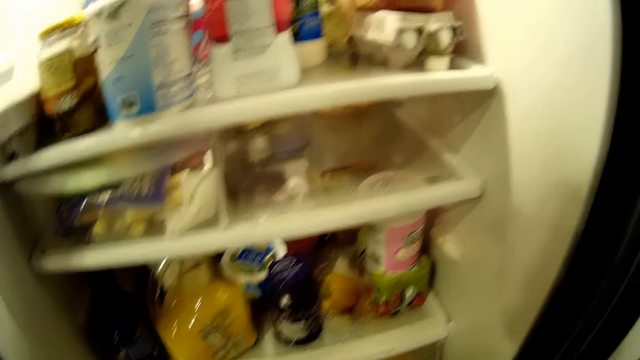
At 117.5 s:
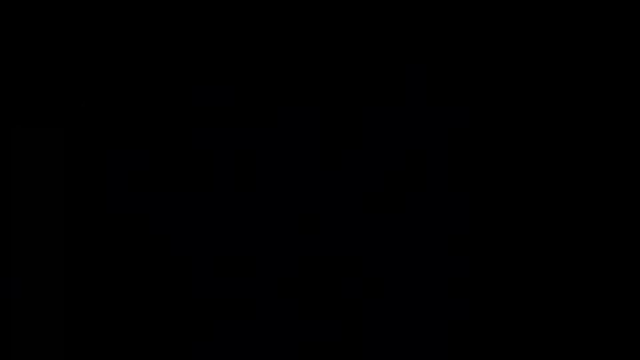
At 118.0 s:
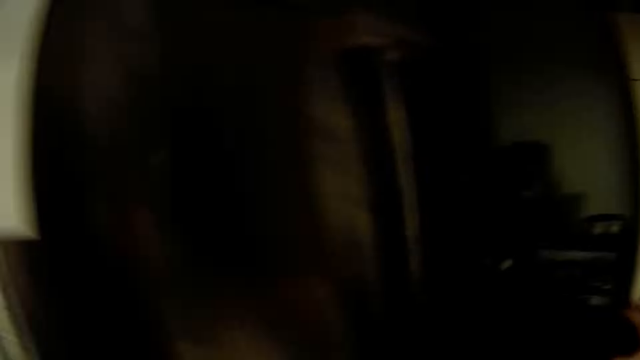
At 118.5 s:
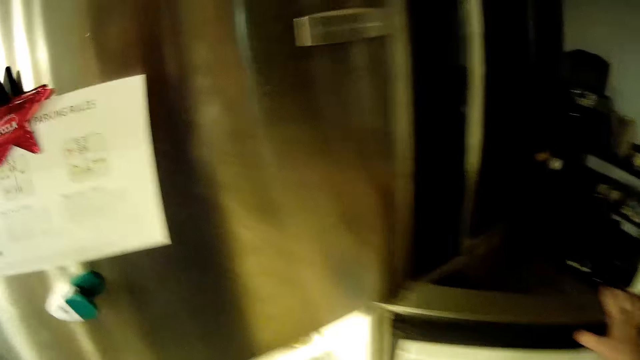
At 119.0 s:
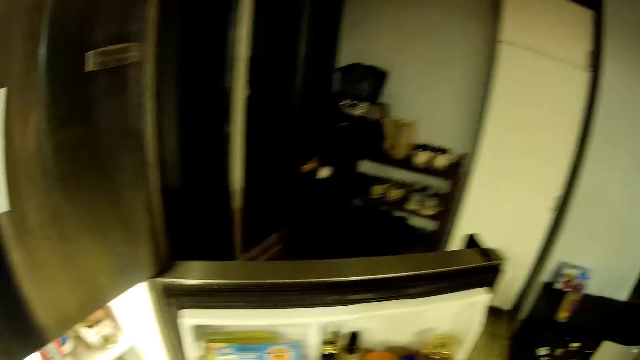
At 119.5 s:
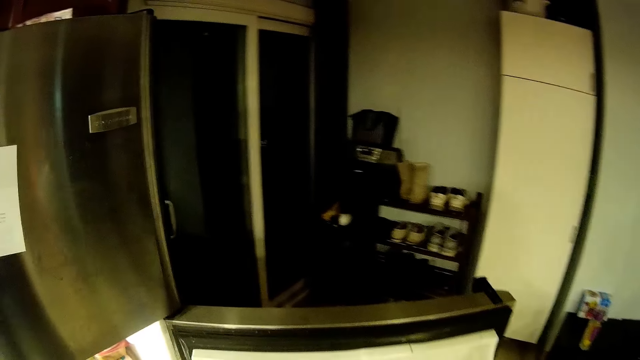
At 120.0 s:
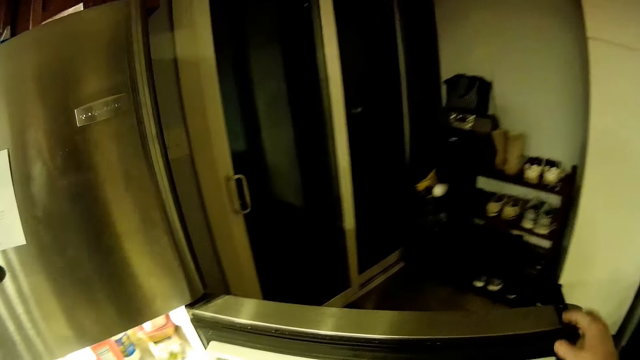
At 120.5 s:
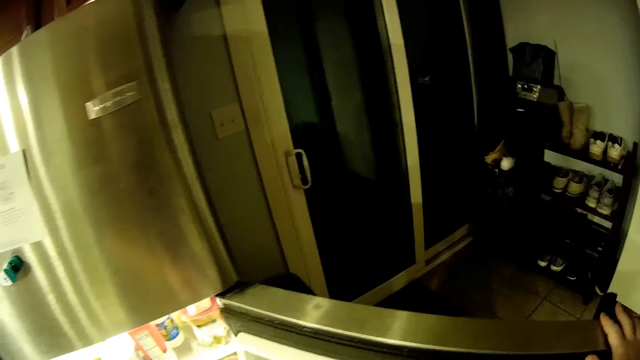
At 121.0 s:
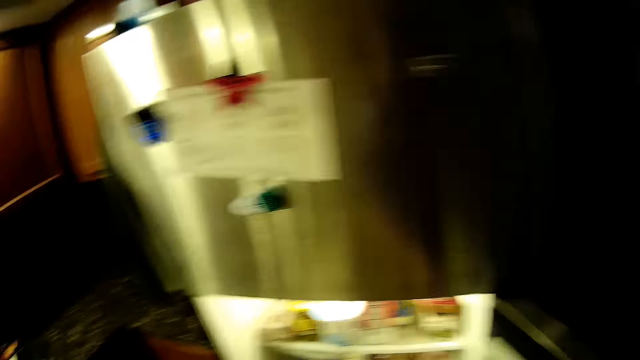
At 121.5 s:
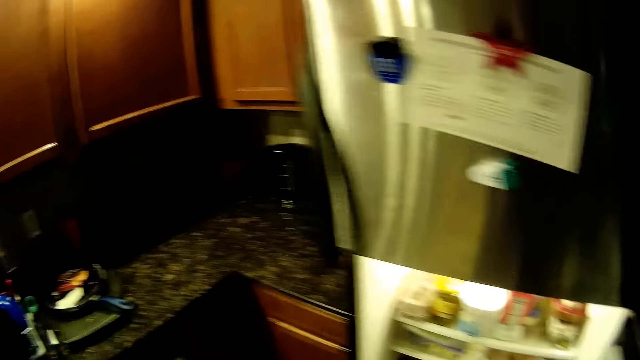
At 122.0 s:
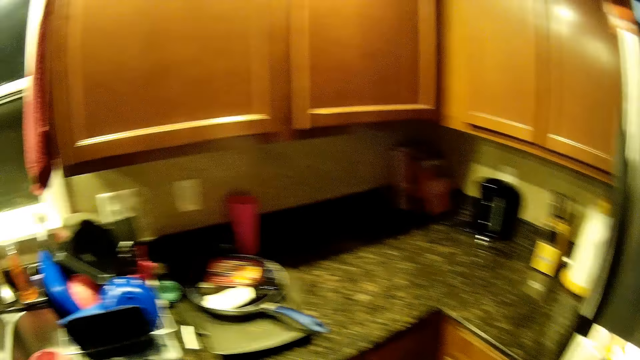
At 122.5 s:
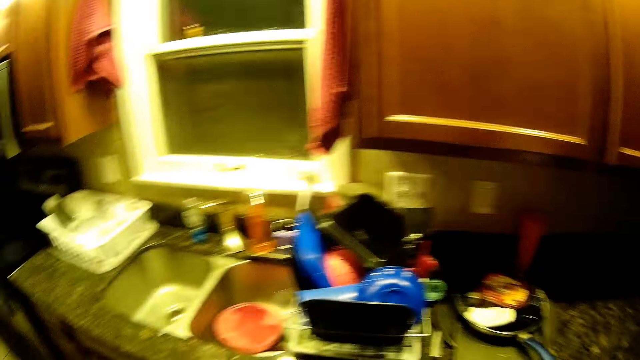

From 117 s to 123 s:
The camera wearer stares around the house.

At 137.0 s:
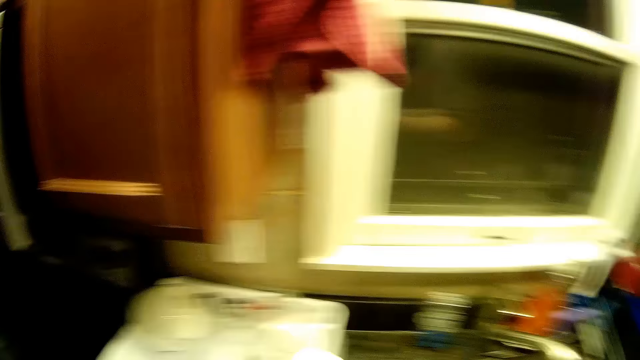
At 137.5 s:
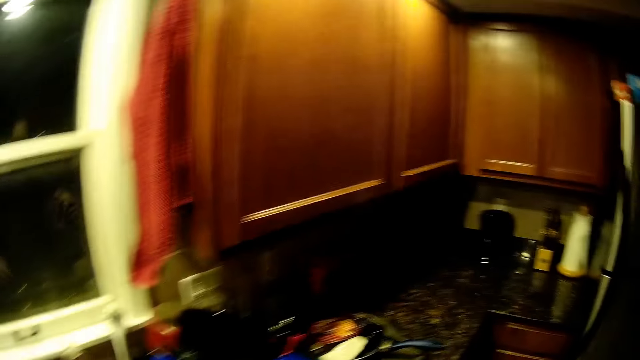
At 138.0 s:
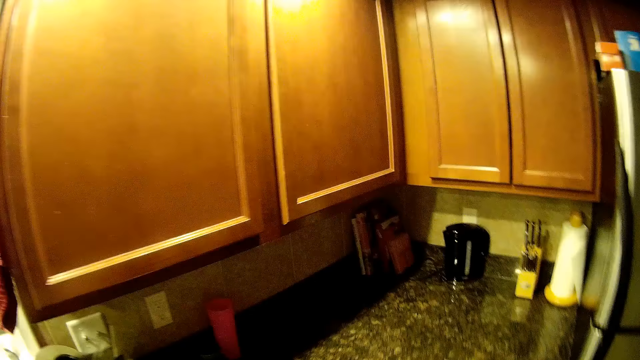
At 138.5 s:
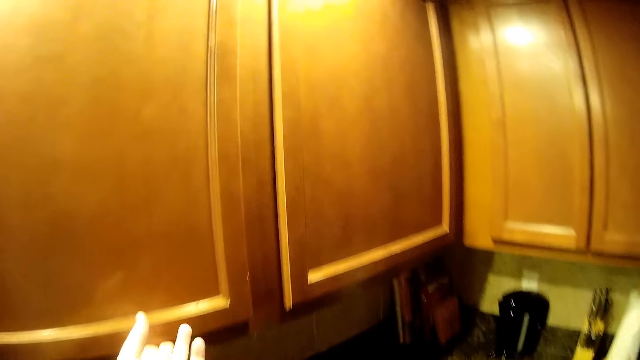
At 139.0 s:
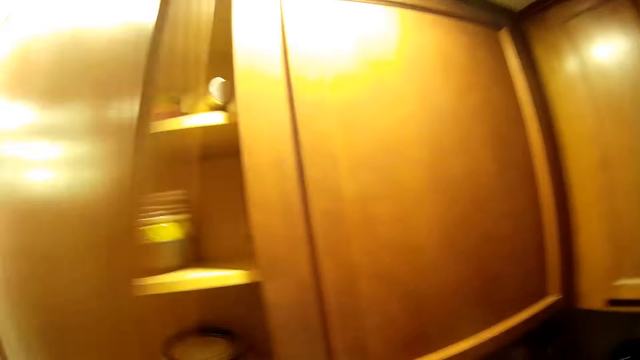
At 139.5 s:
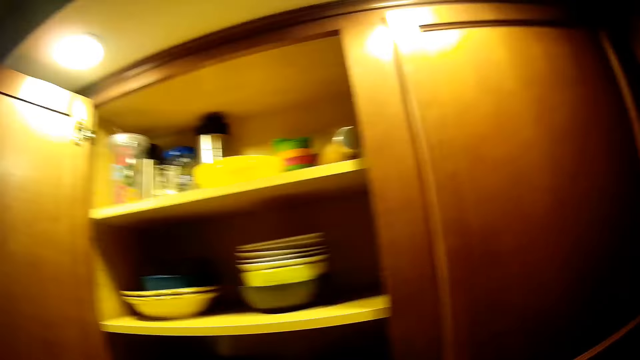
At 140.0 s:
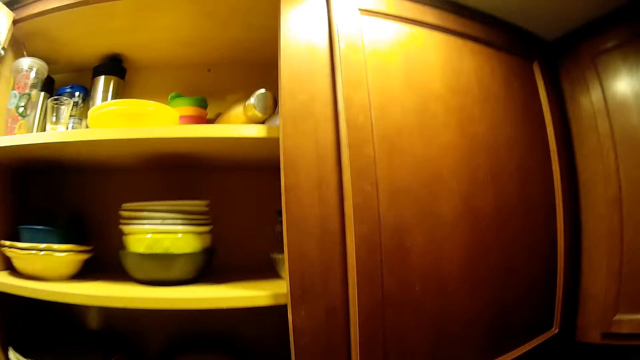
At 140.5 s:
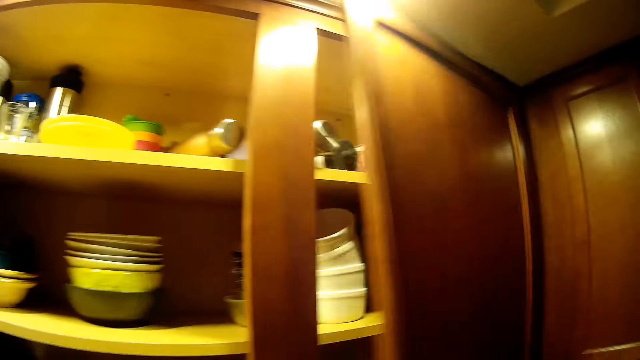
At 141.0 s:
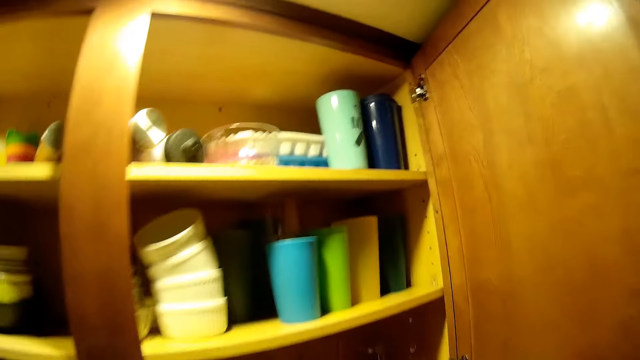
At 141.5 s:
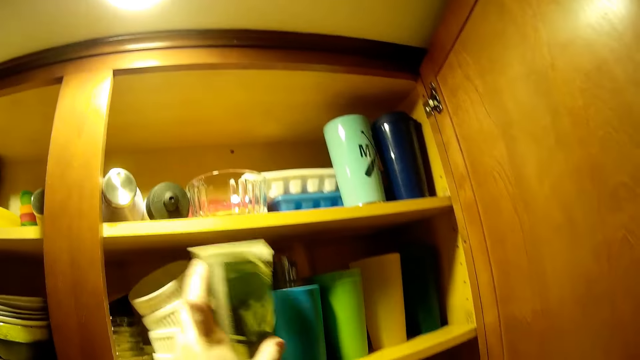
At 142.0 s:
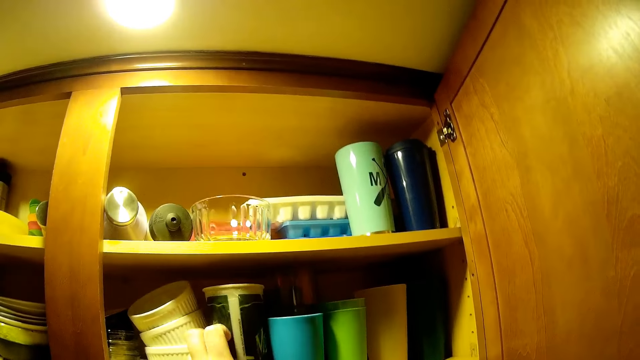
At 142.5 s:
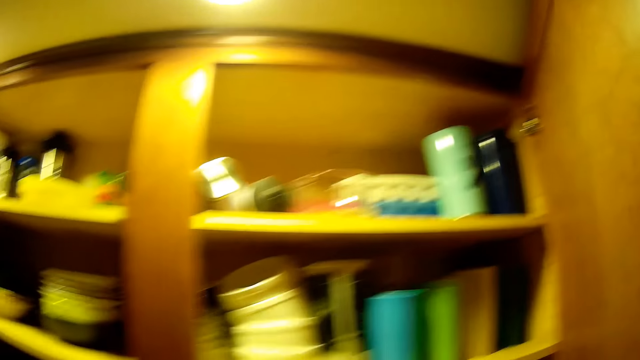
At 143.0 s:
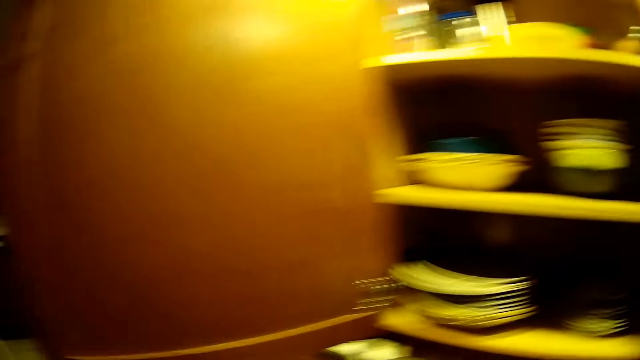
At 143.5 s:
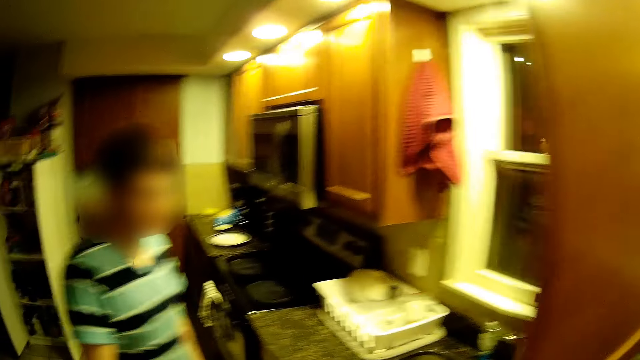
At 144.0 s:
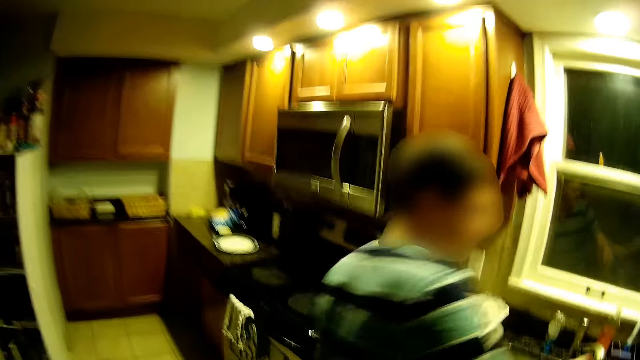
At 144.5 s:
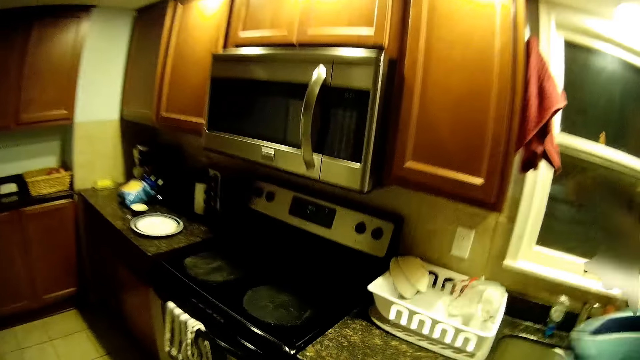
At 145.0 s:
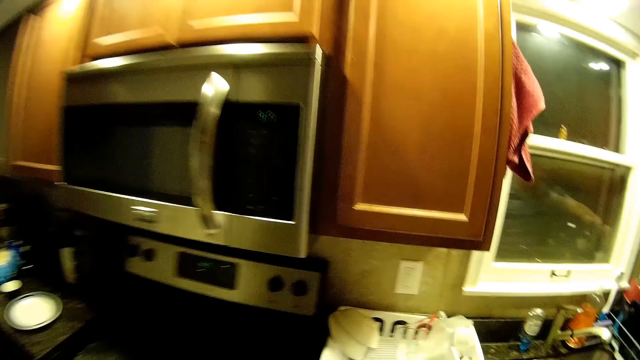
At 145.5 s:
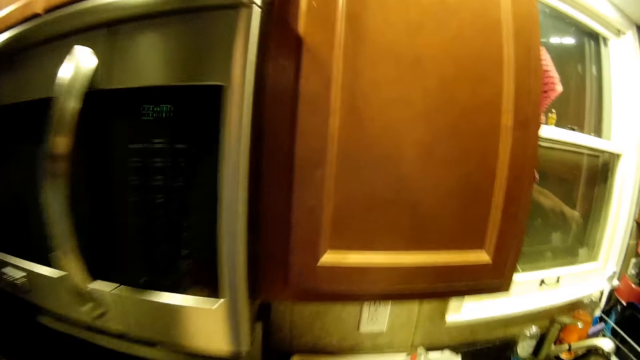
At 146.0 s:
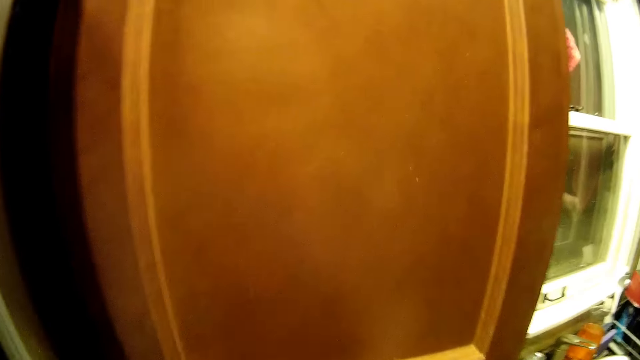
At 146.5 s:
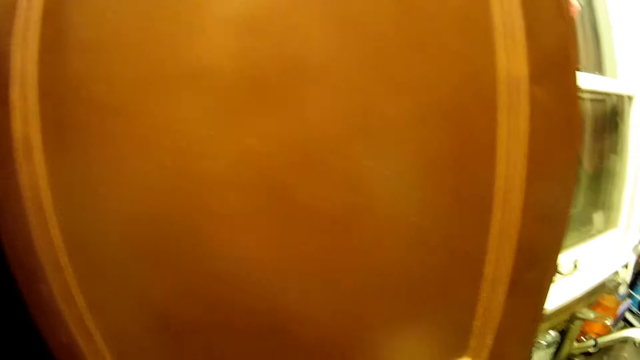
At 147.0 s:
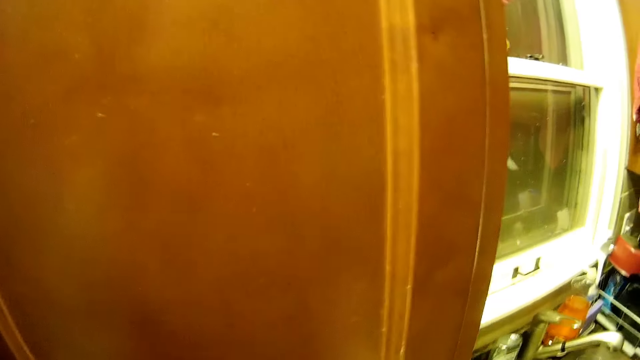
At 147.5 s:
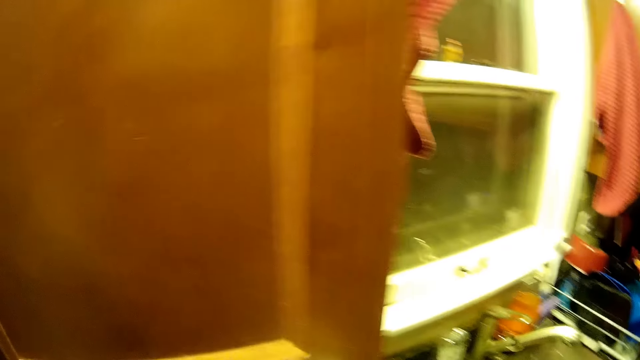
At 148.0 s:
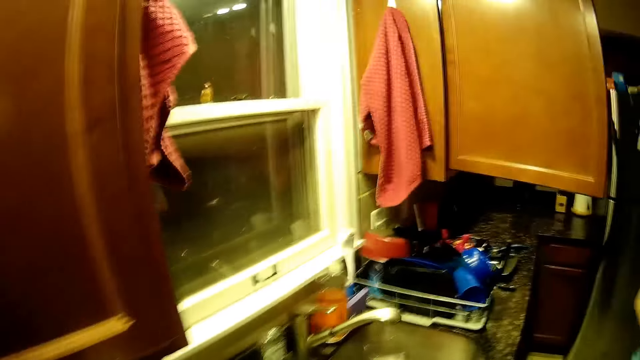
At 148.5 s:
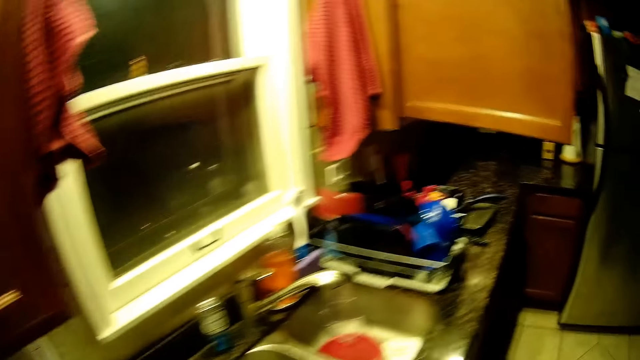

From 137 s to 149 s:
The camera wearer opens the cabinet doors. They open the cabinet again. They put the tin or cup in the cabinet. They walk around the house. A man walks around the house.

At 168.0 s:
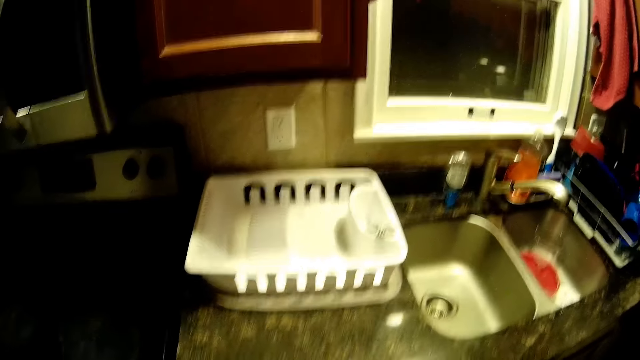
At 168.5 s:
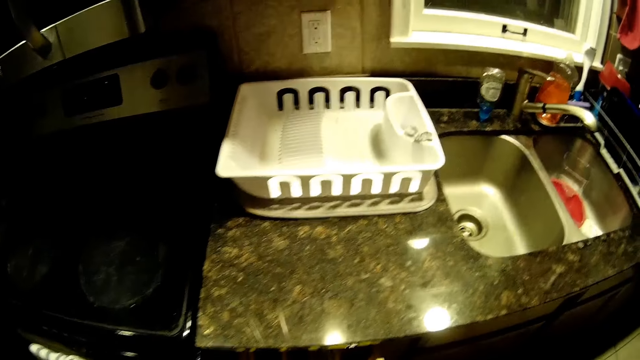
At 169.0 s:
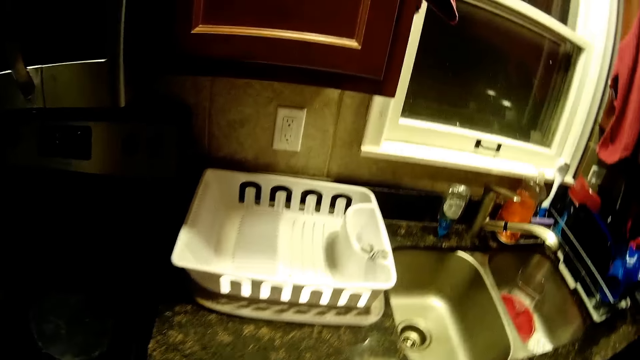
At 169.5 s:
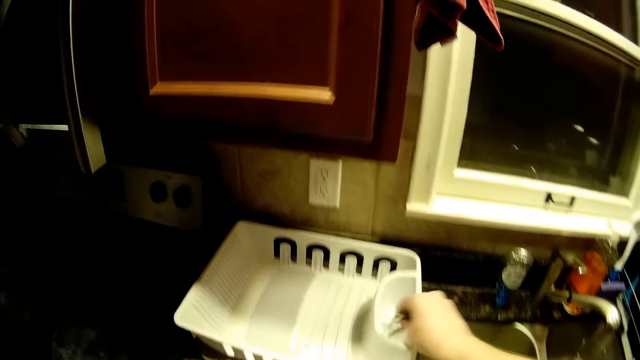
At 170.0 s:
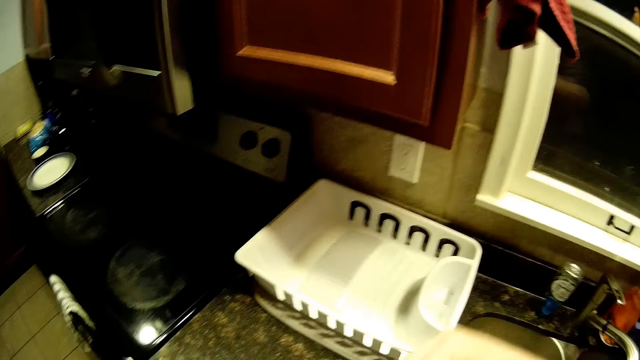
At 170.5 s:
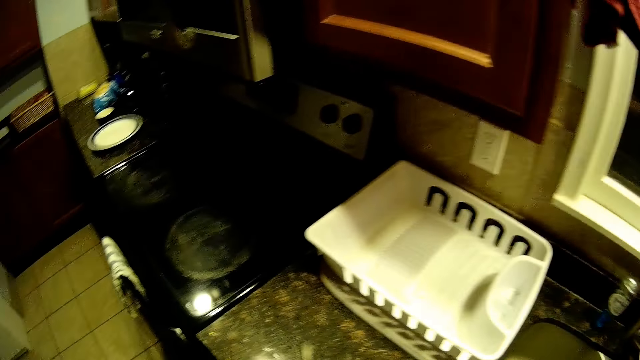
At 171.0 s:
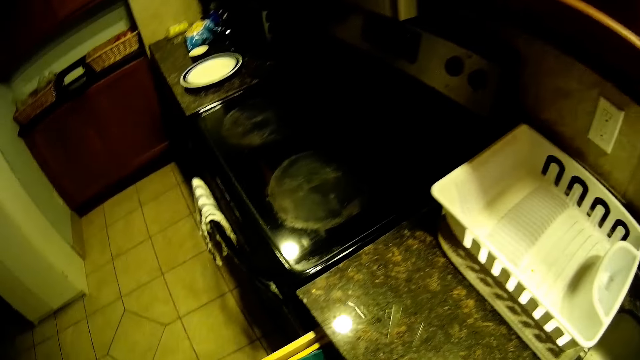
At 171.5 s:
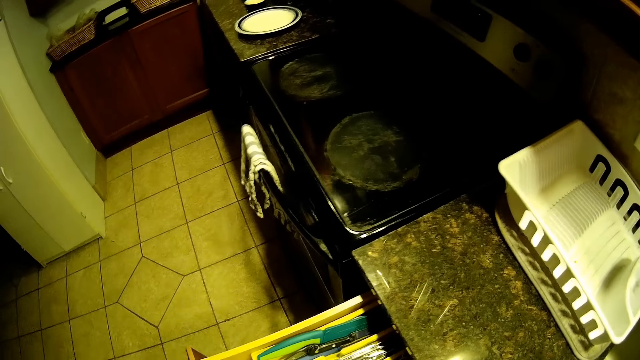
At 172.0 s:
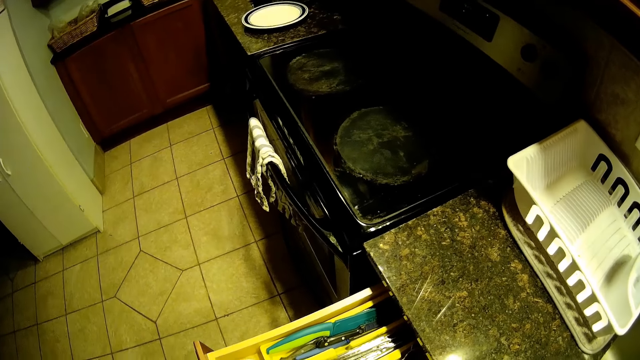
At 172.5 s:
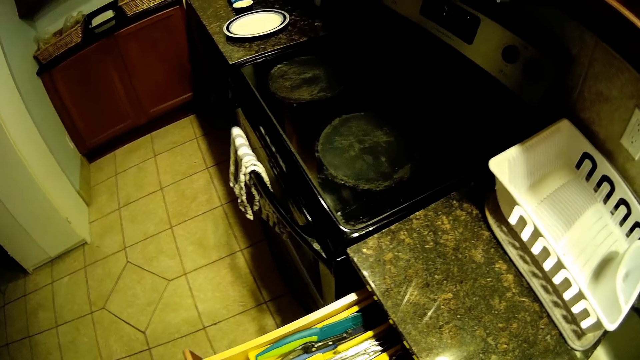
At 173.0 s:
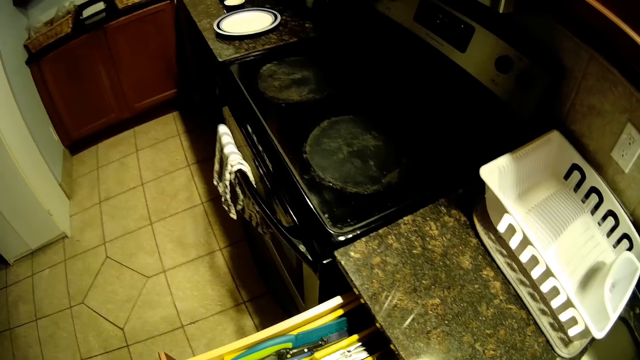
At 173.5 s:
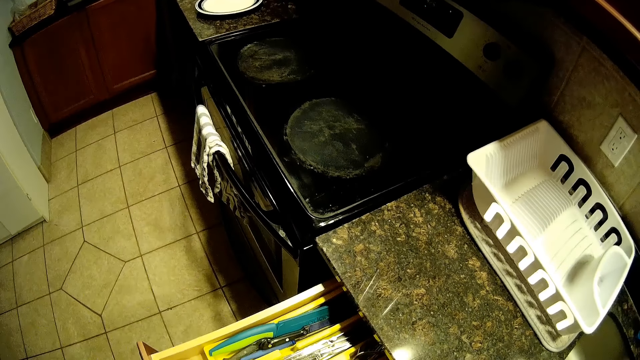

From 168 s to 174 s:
The camera wearer picks up spoons from the stand. They stare around the house.
